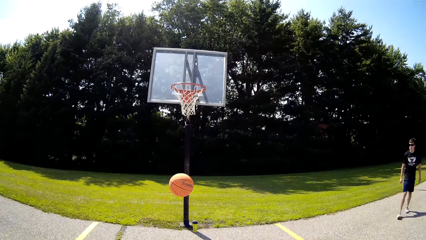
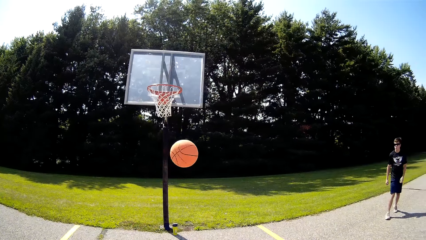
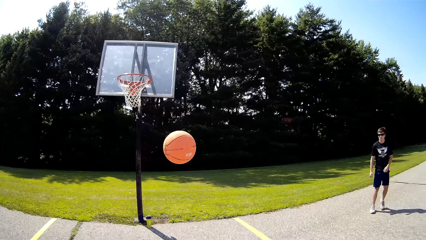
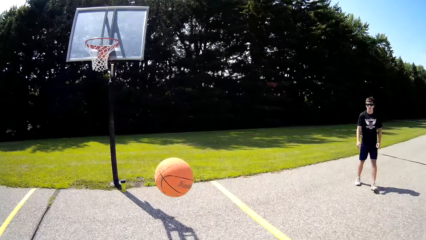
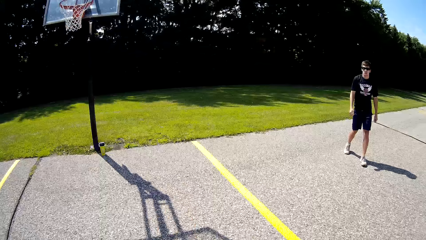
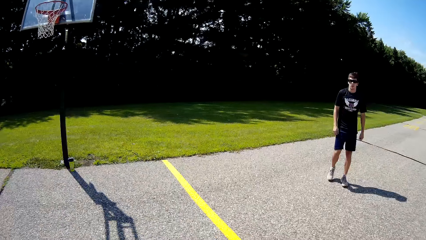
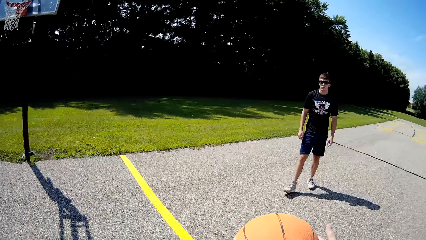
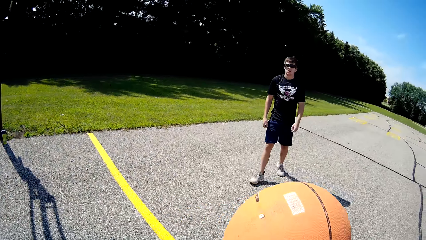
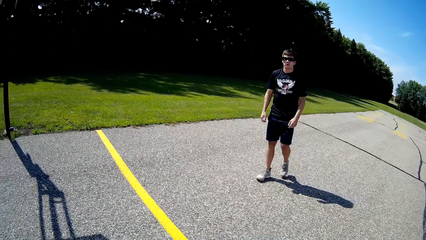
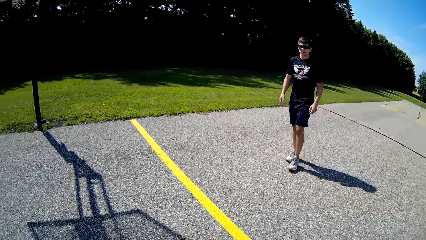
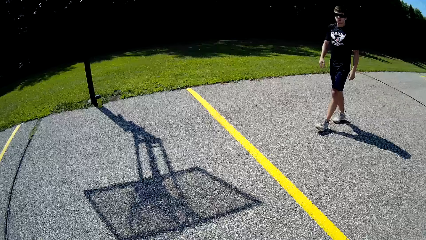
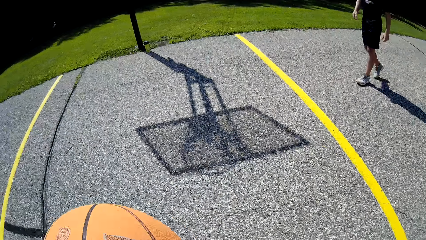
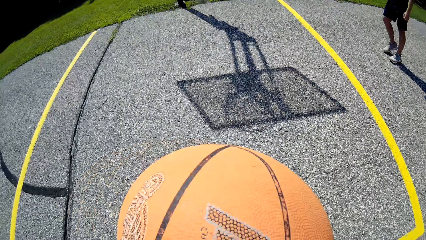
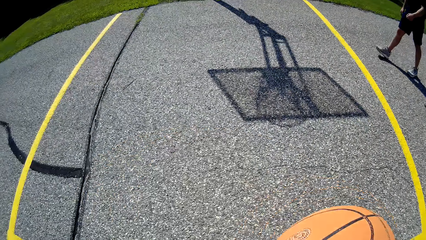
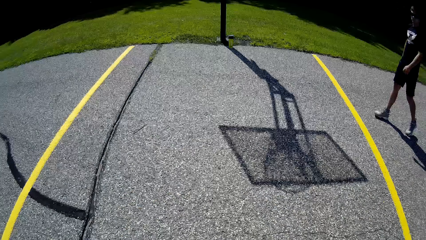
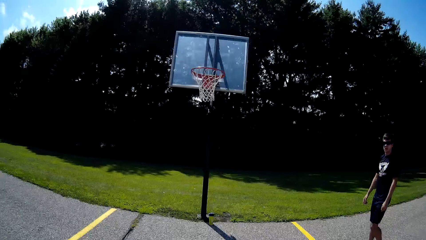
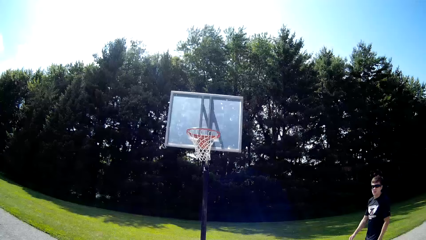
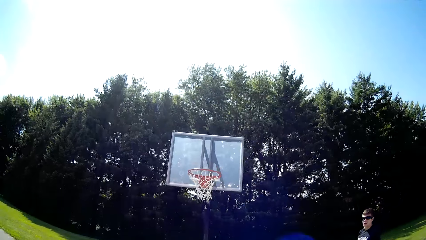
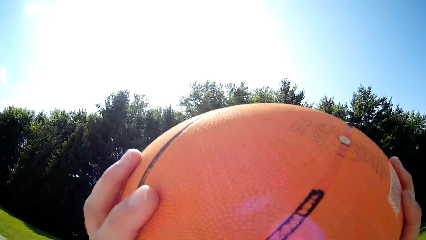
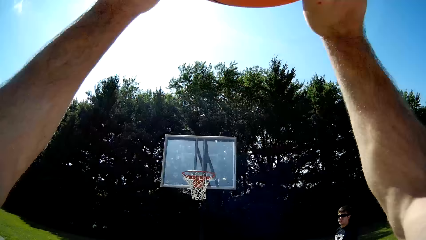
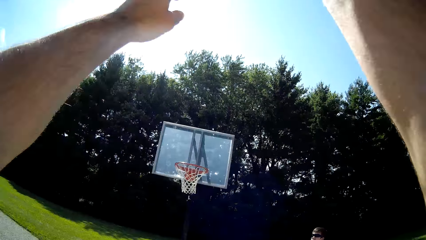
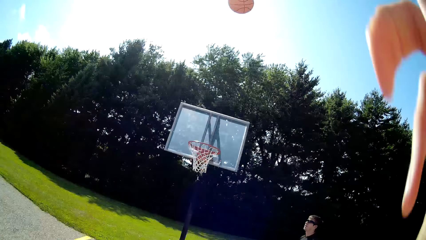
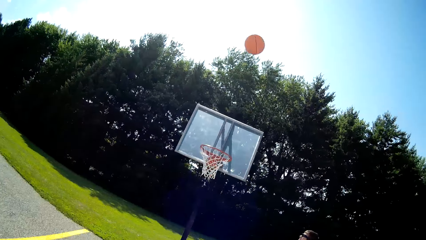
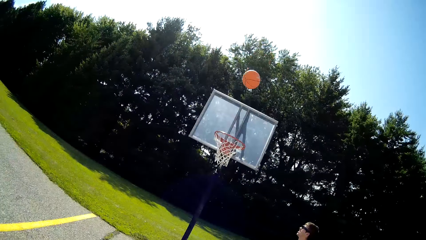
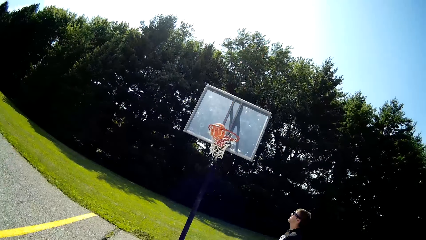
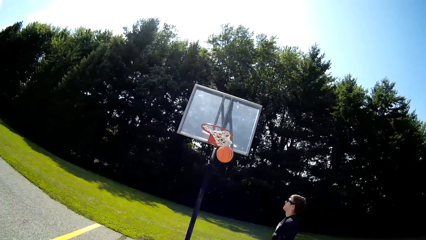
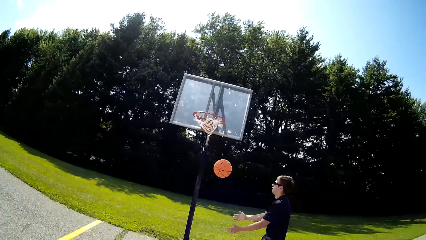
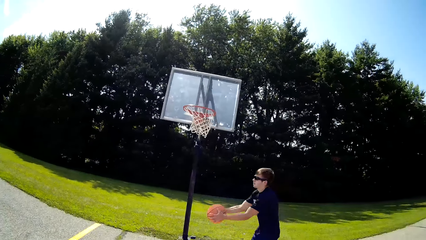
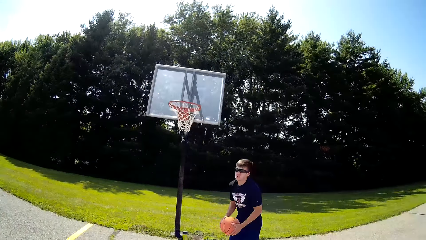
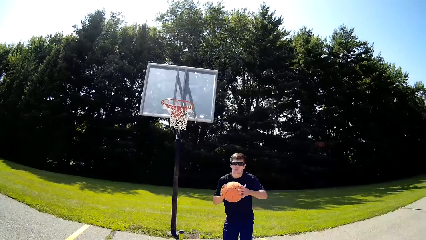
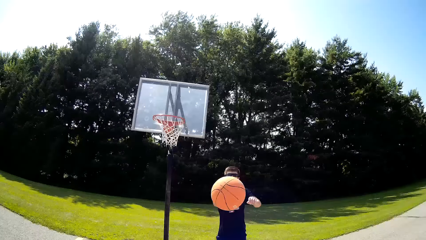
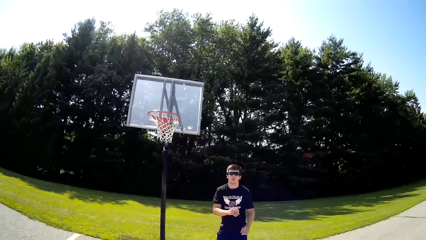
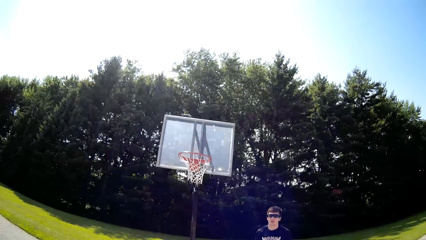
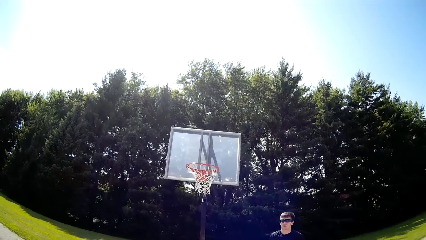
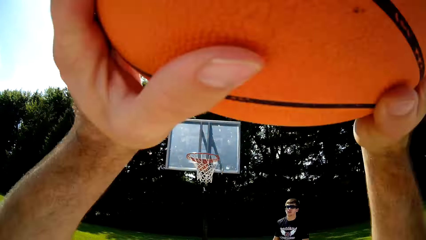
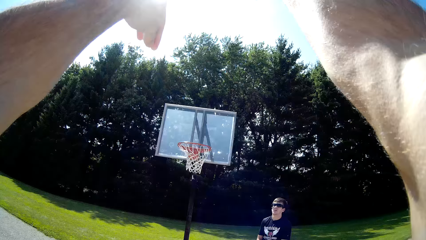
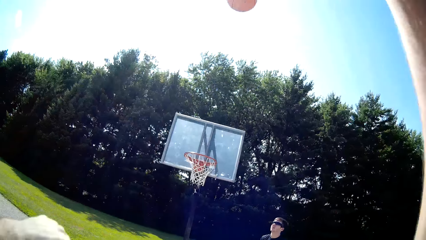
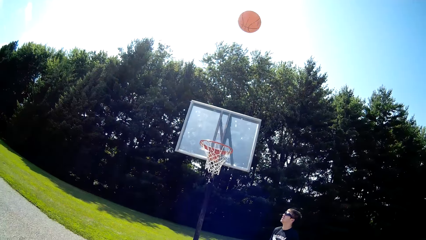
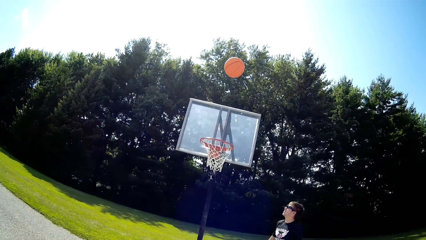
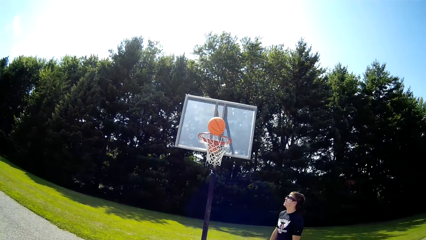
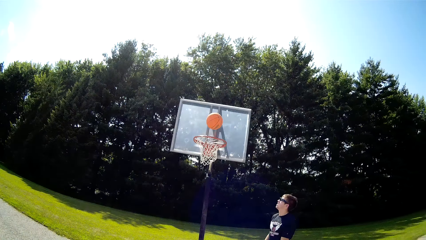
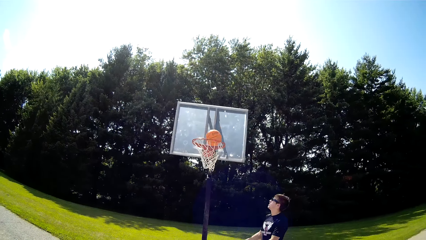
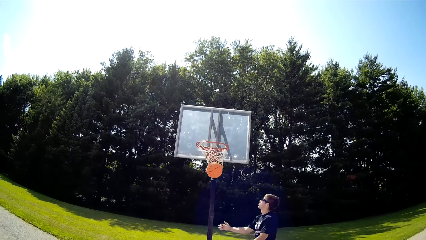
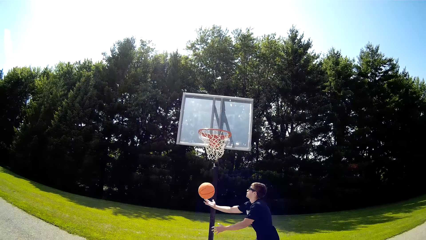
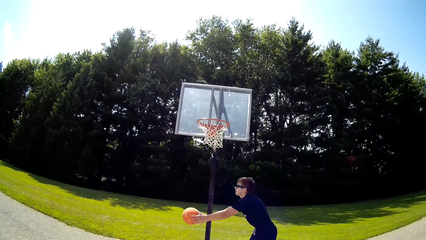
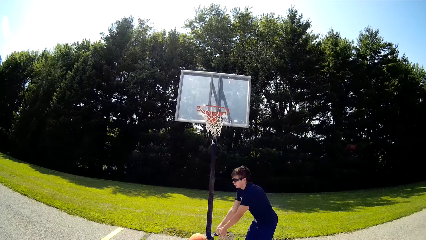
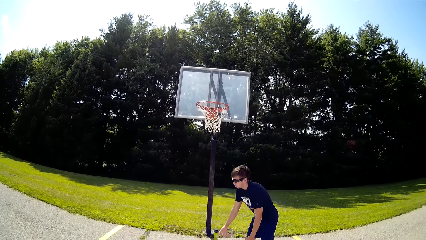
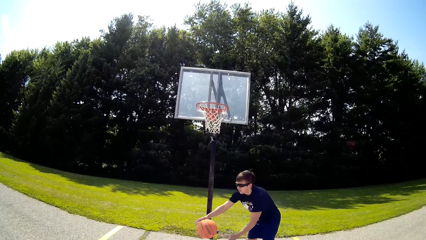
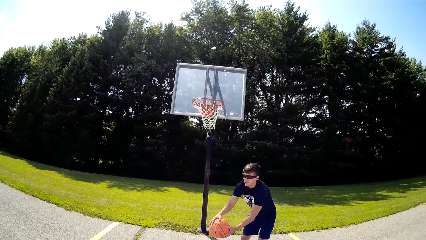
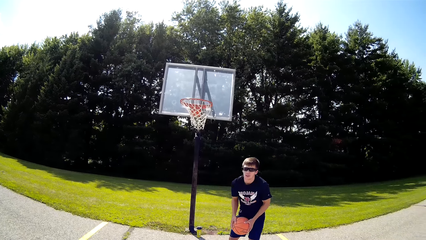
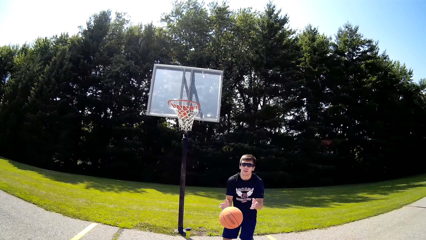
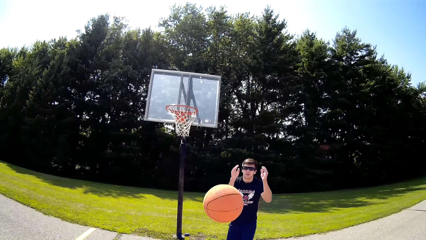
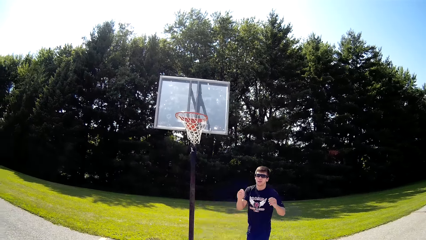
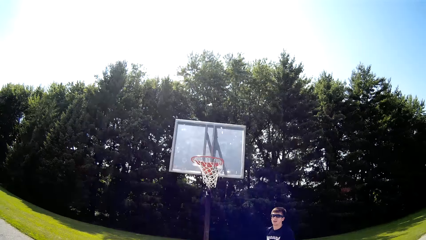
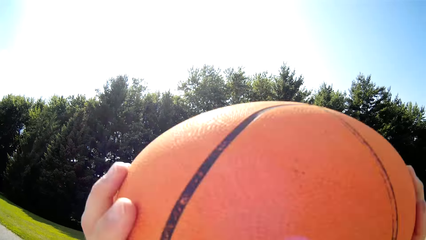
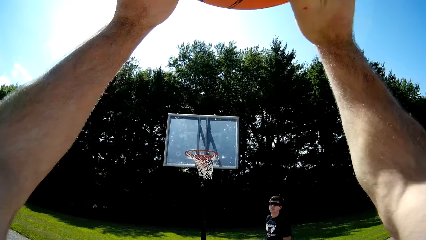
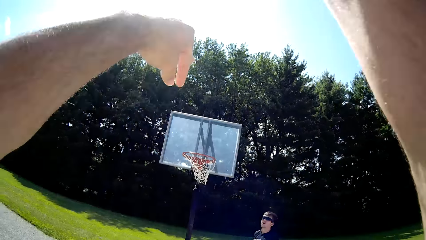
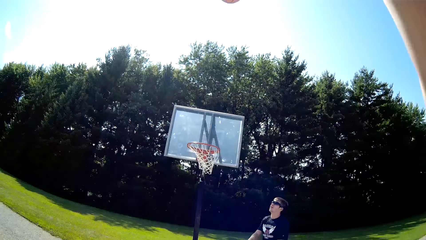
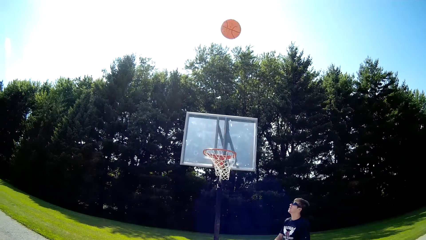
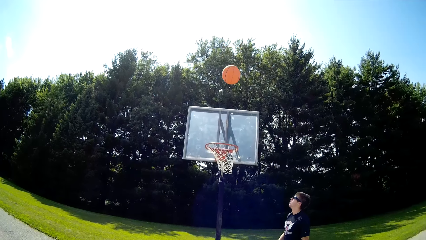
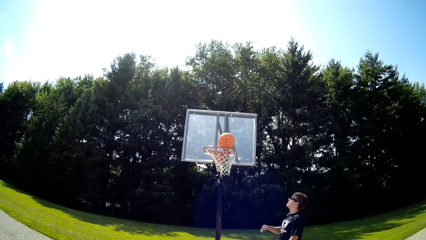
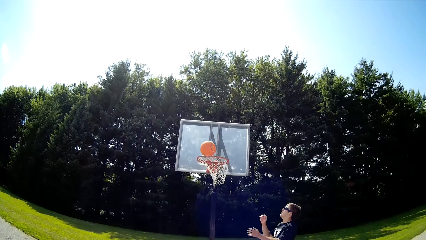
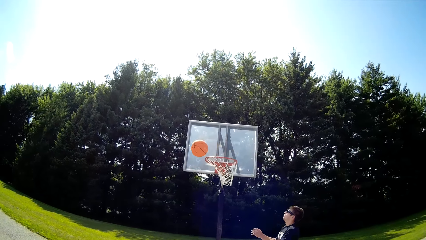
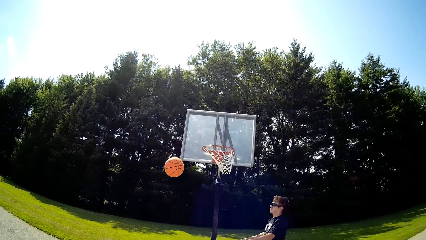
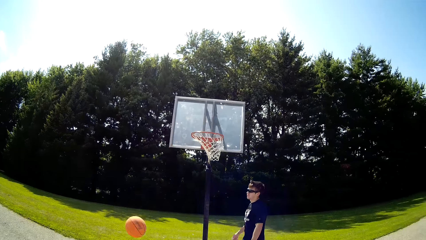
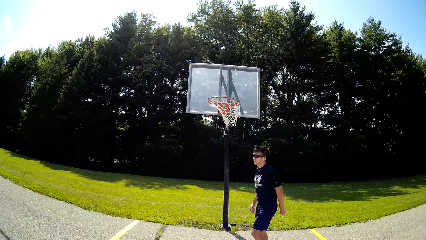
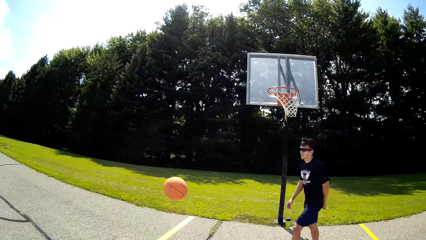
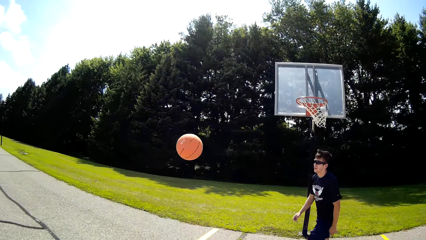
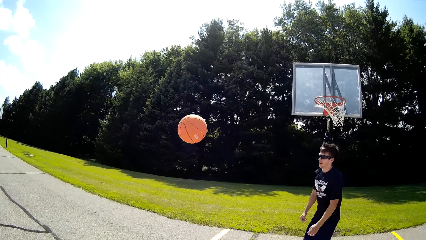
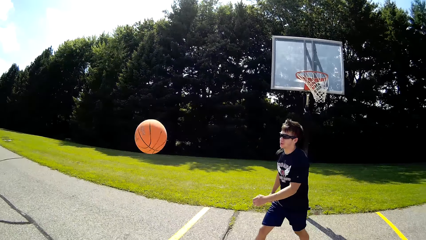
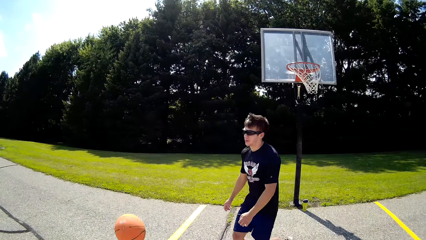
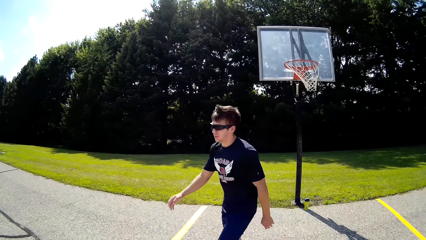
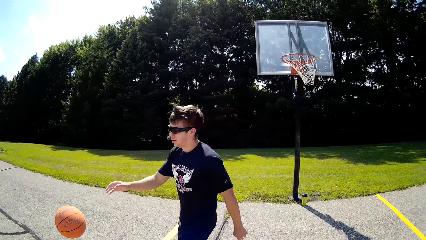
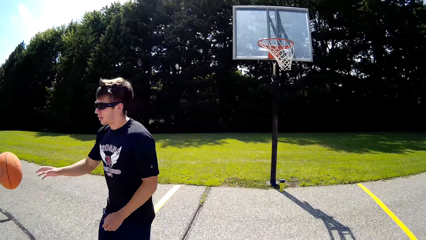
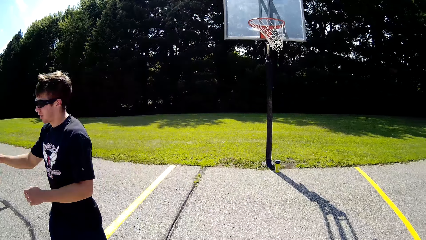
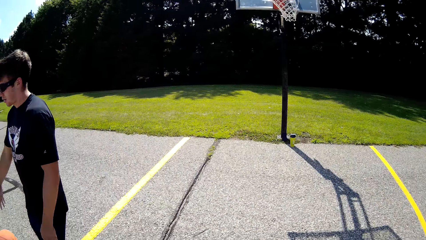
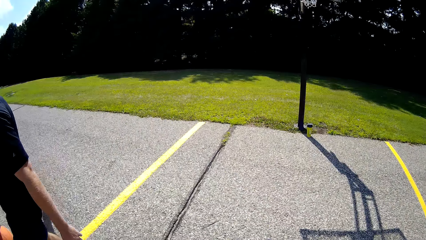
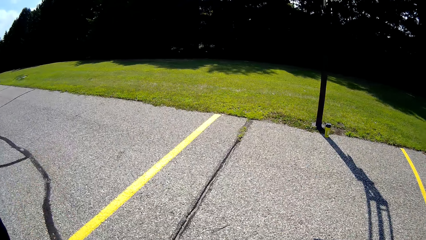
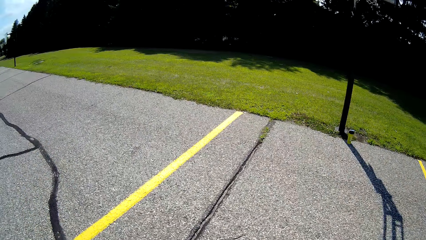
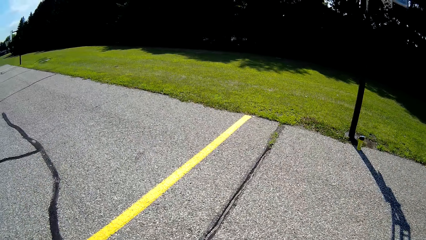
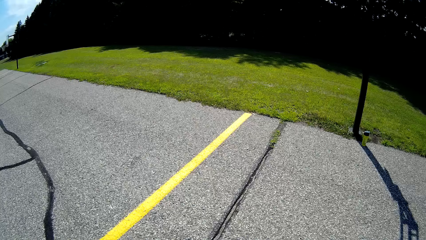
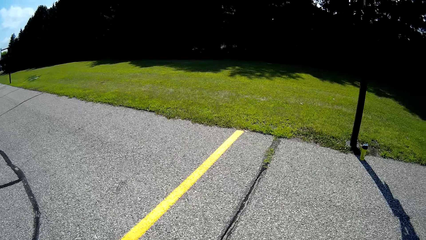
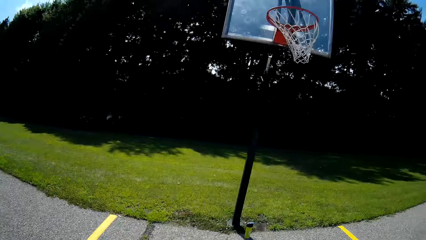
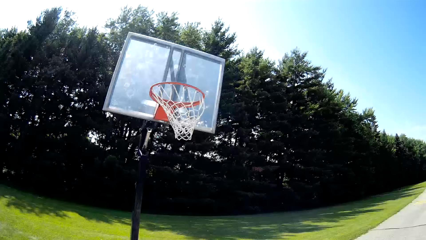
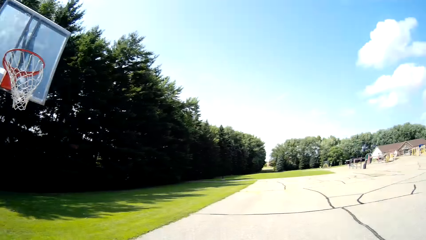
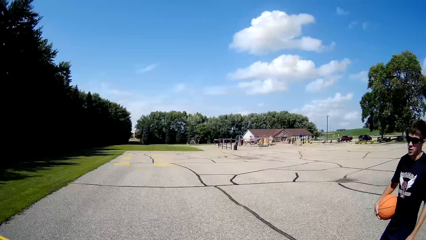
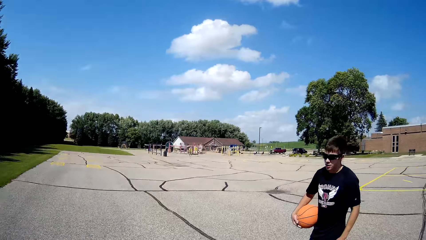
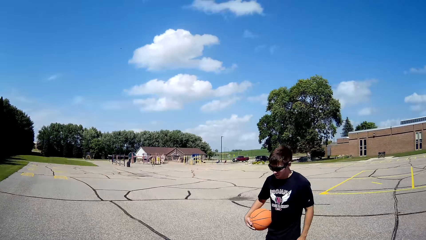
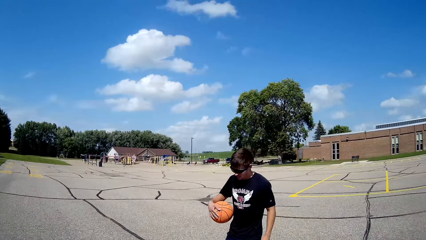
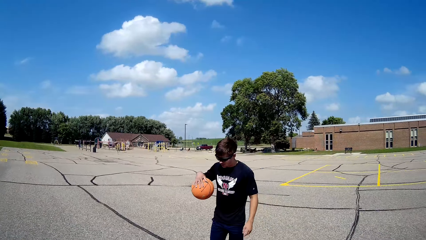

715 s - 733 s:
The camera wearer picks up a ball. They throw the ball in the pitch. A person passes the ball at the camera wearer. The camera wearer makes a shot. The person passes the ball at the camera wearer. The camera wearer makes a shot. They walk around.
